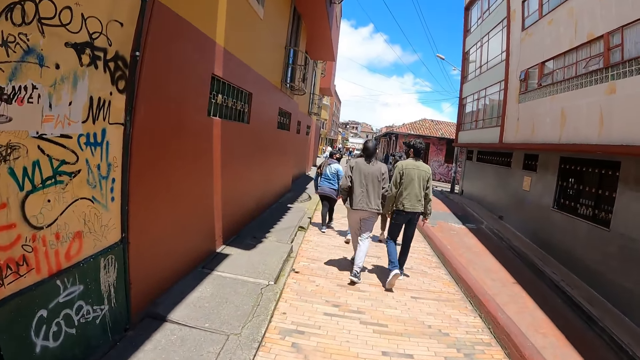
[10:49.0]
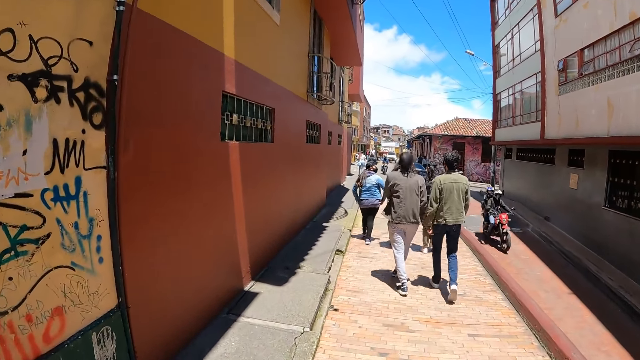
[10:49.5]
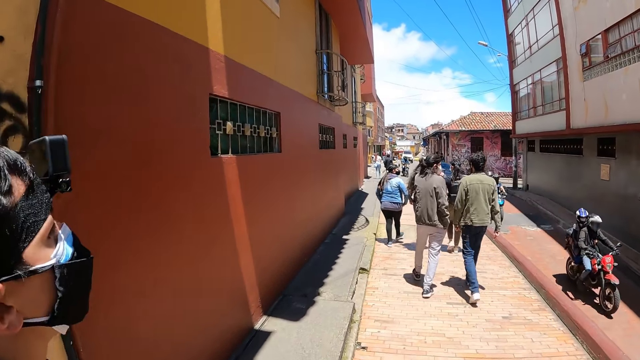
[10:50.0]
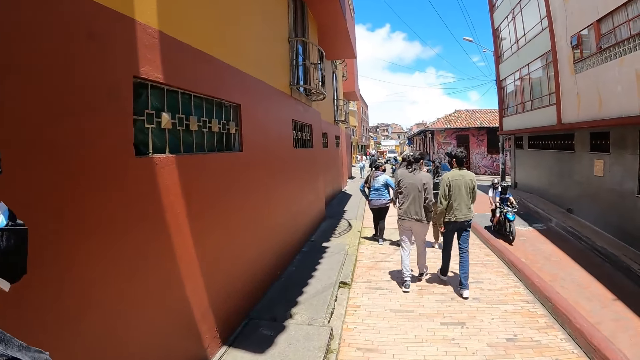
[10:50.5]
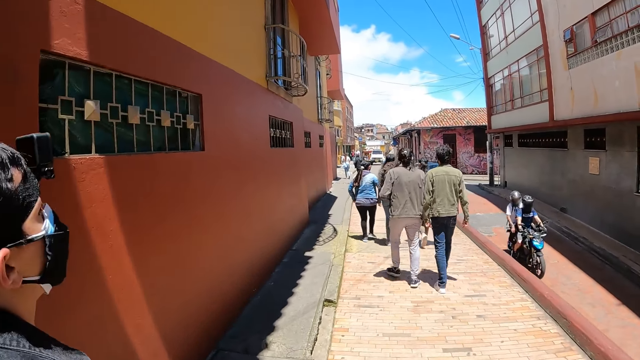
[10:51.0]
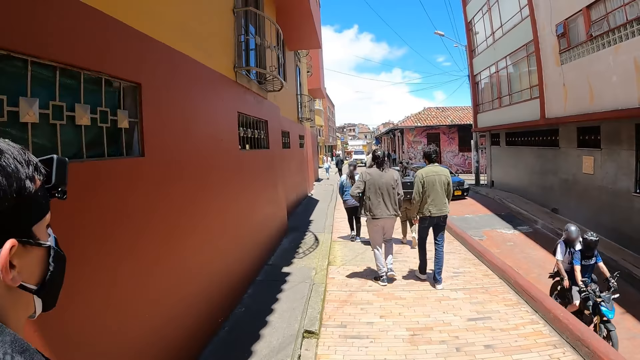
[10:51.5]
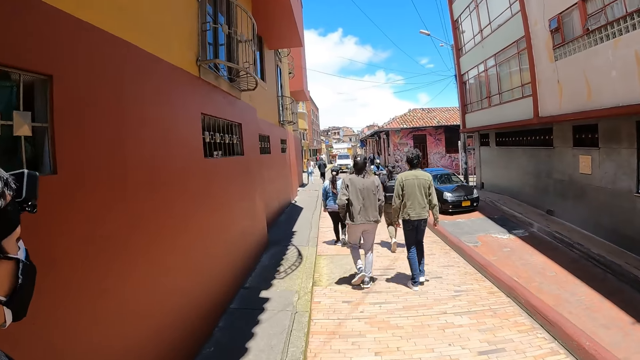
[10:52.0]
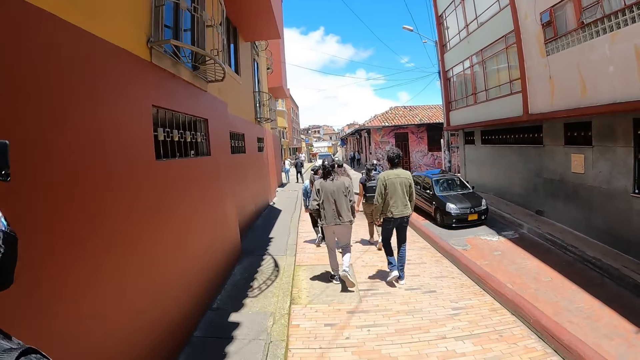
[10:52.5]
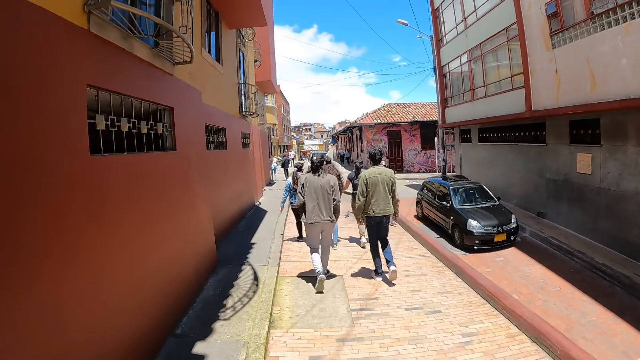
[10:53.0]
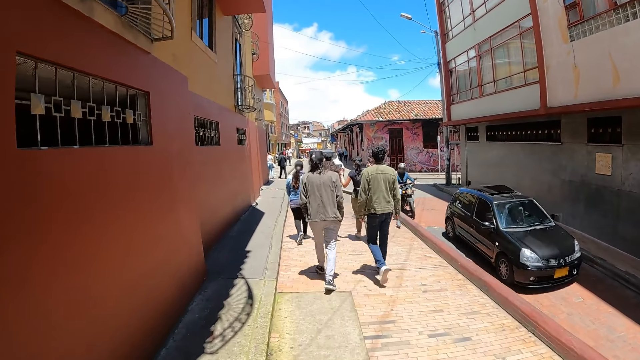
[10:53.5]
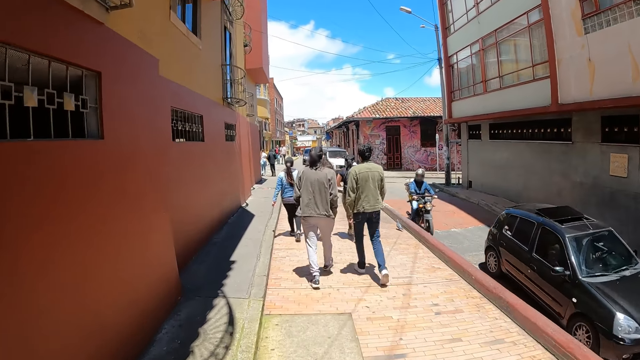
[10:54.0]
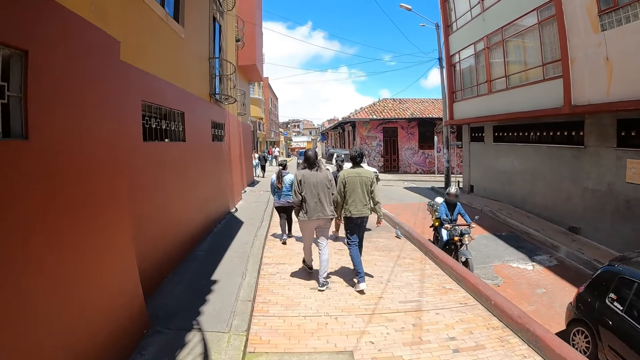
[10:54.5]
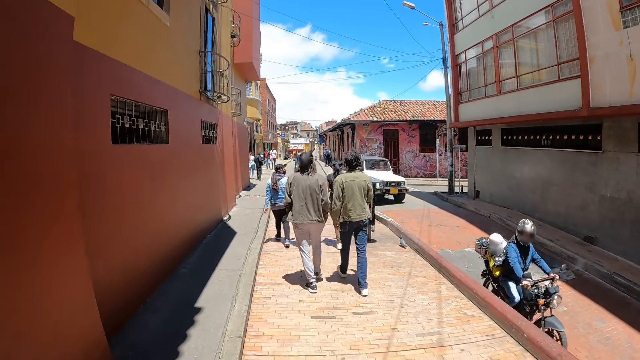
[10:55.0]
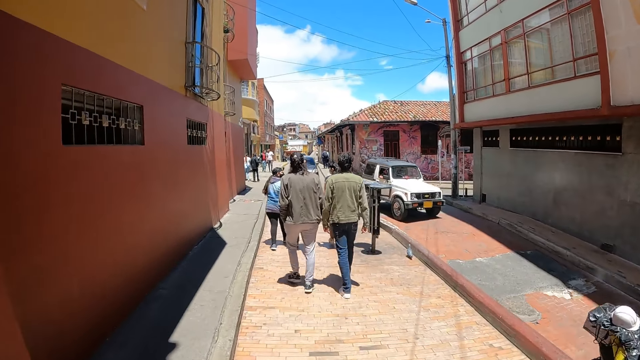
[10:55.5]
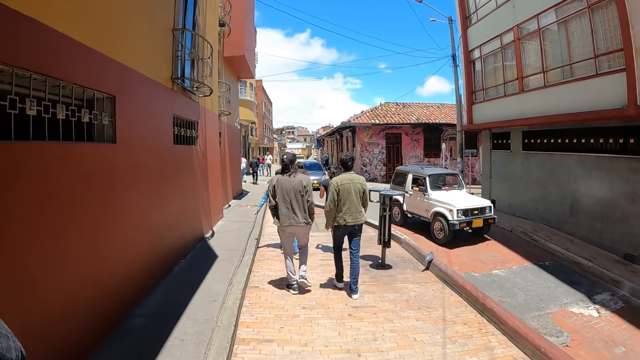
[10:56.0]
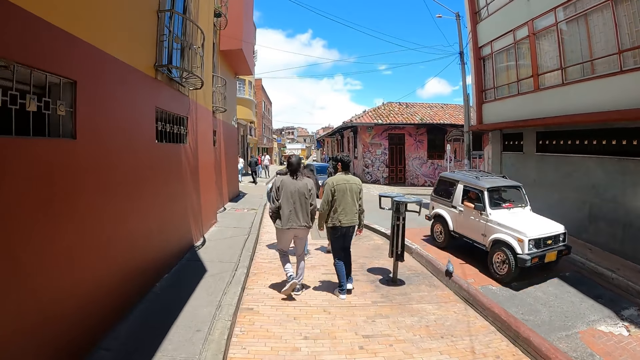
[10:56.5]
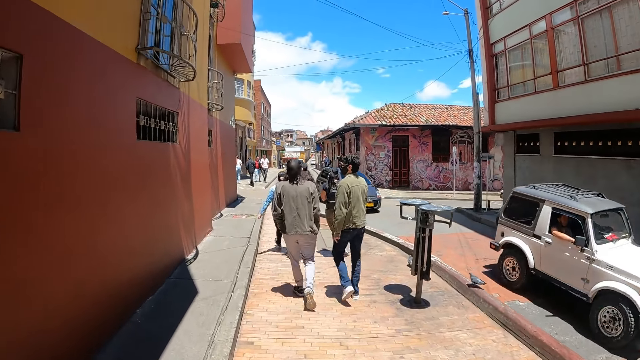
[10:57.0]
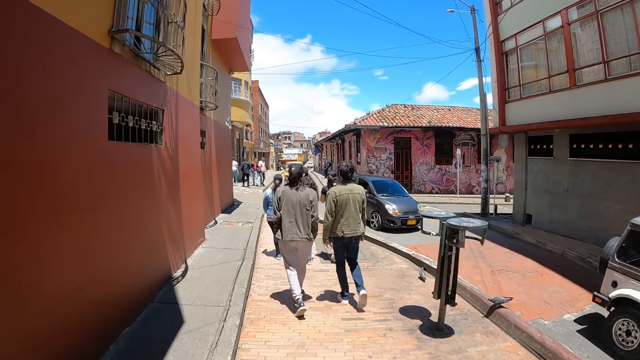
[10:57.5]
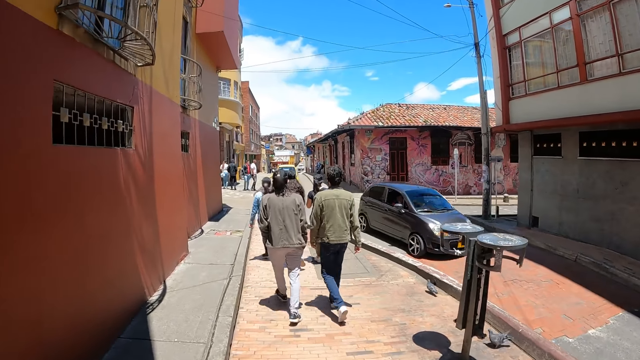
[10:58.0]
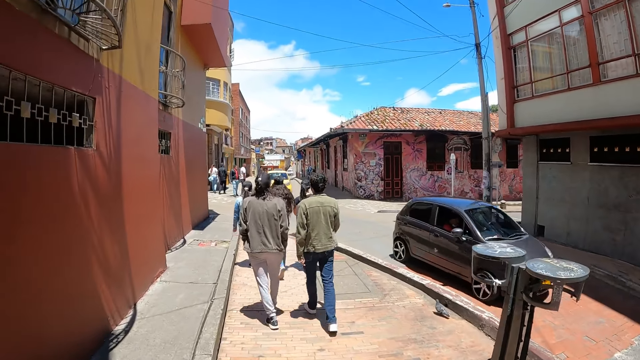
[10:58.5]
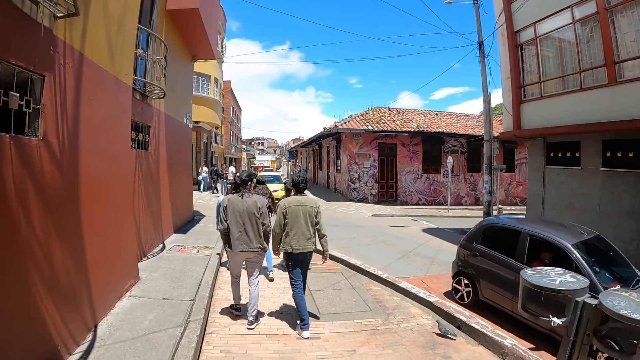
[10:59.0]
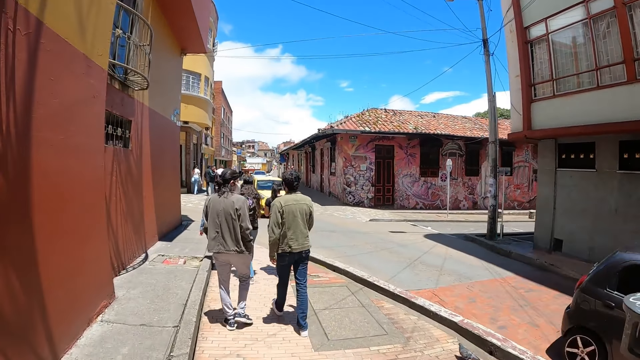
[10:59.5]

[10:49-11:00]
A man walks on the path.

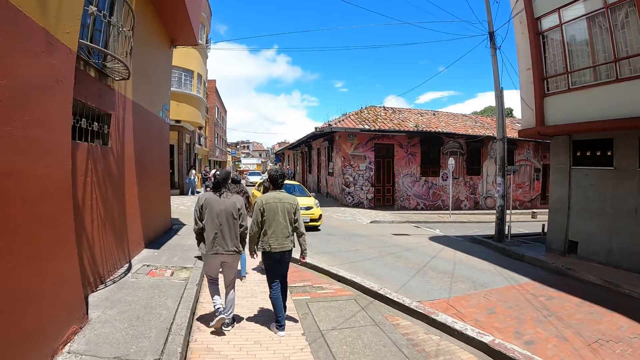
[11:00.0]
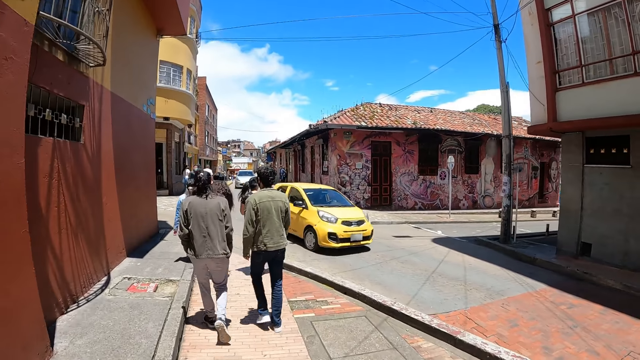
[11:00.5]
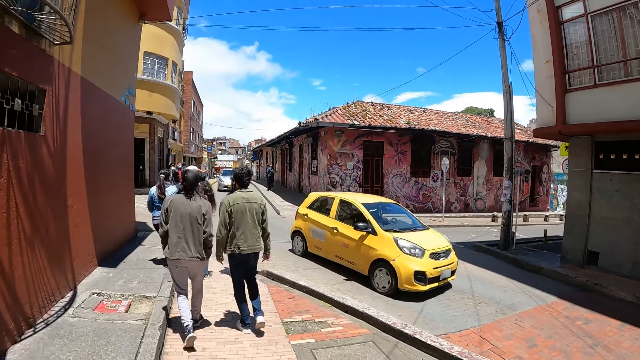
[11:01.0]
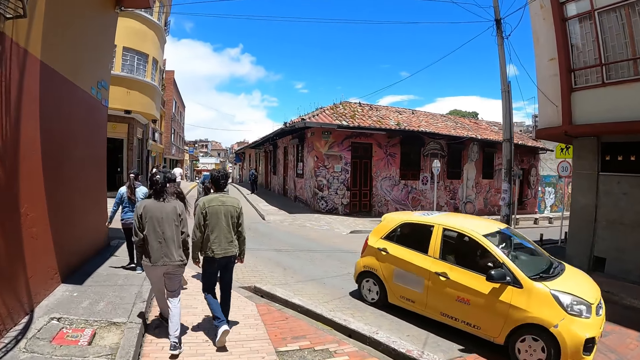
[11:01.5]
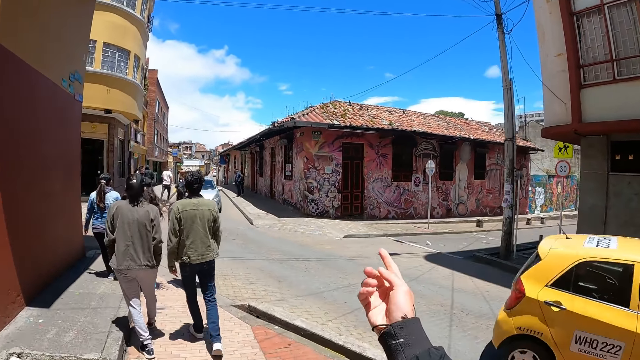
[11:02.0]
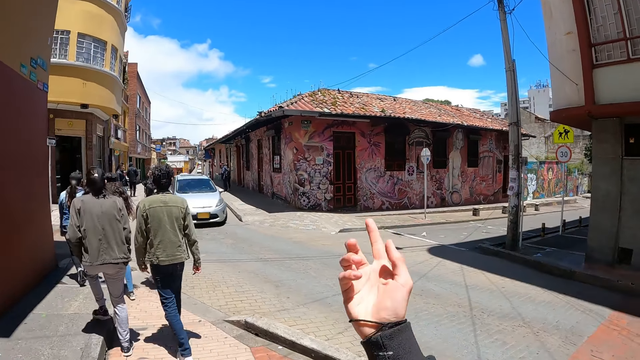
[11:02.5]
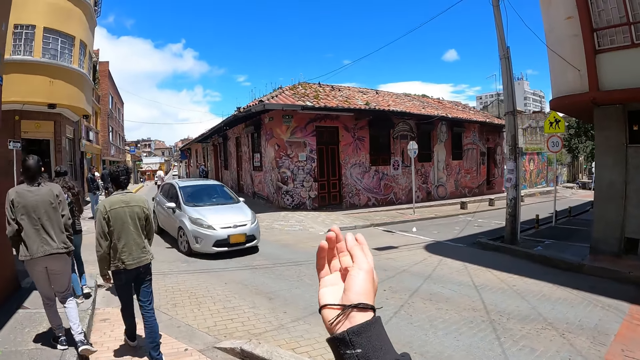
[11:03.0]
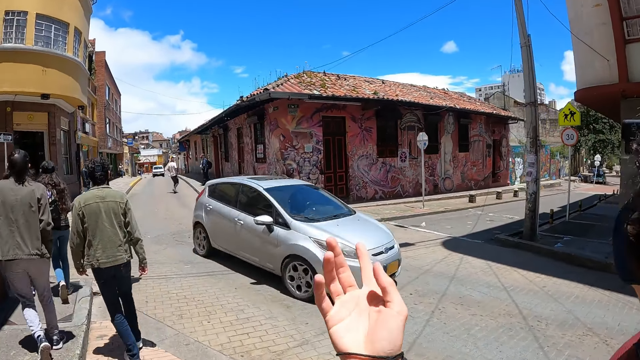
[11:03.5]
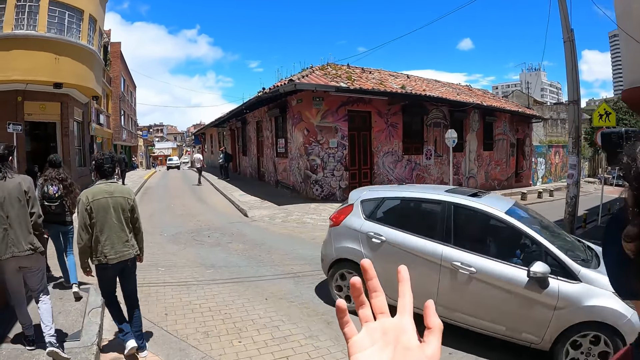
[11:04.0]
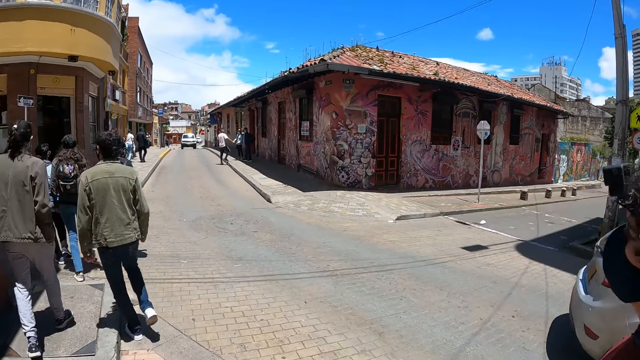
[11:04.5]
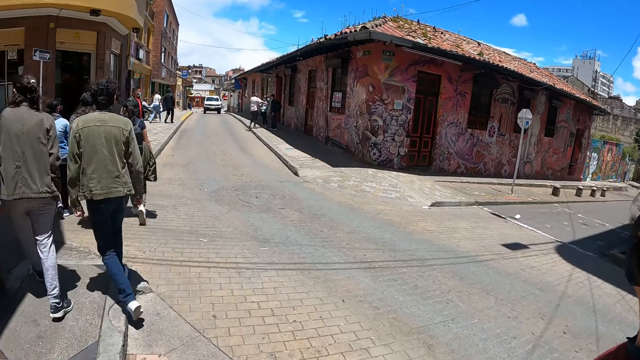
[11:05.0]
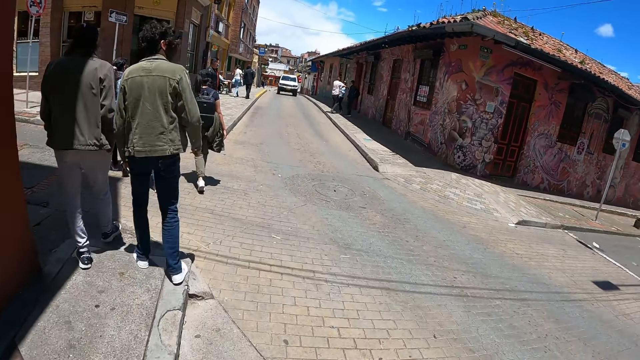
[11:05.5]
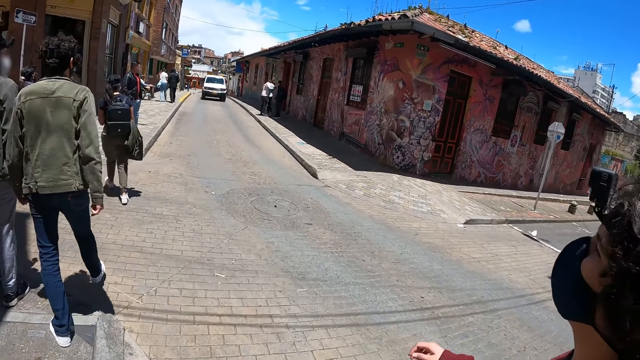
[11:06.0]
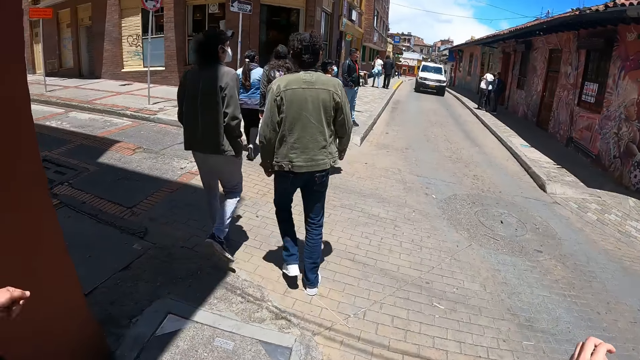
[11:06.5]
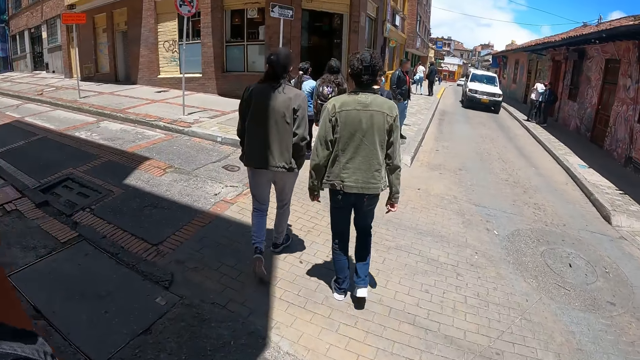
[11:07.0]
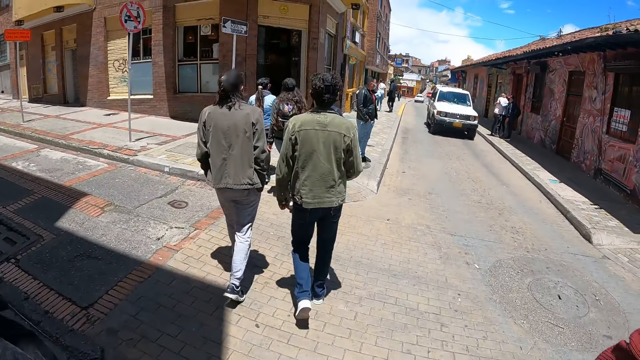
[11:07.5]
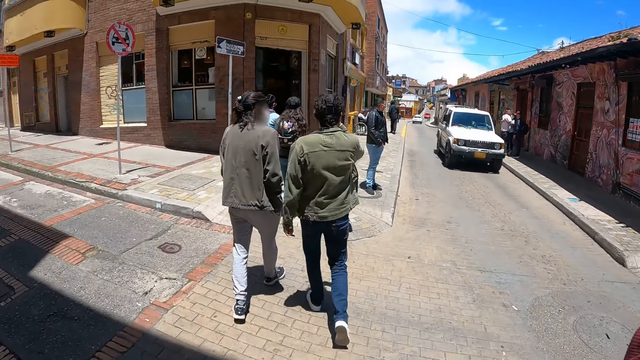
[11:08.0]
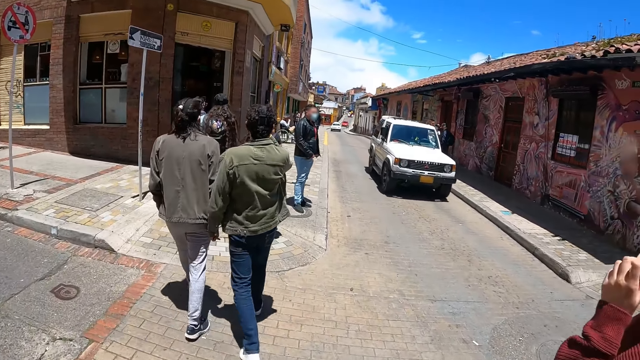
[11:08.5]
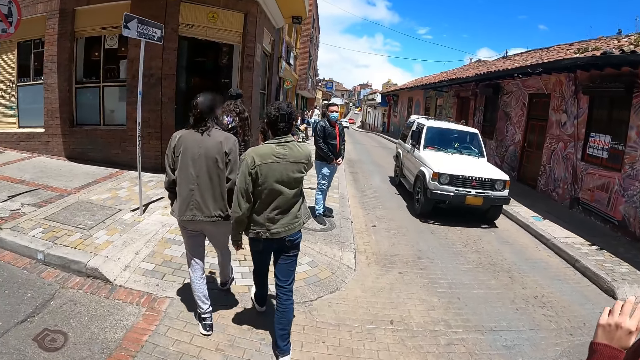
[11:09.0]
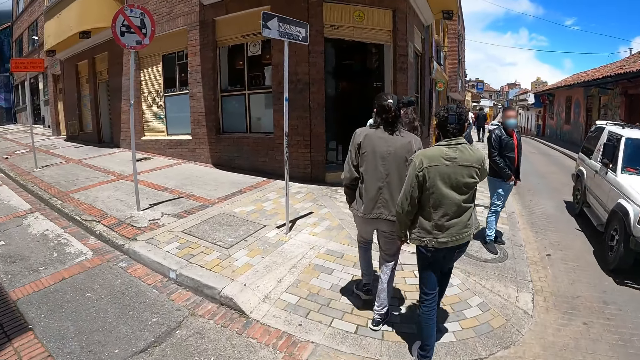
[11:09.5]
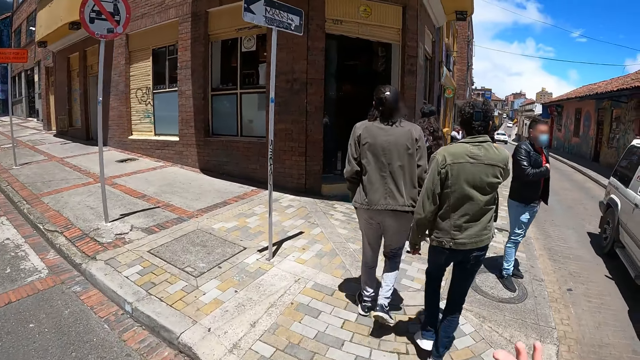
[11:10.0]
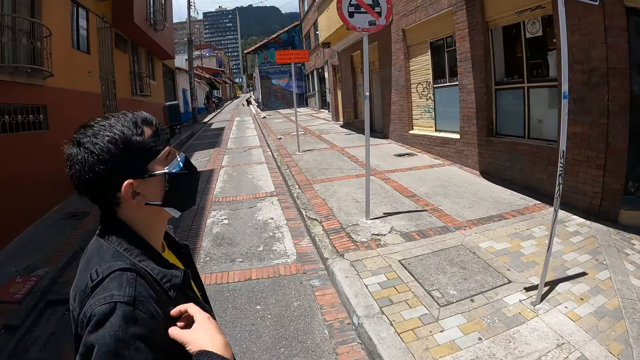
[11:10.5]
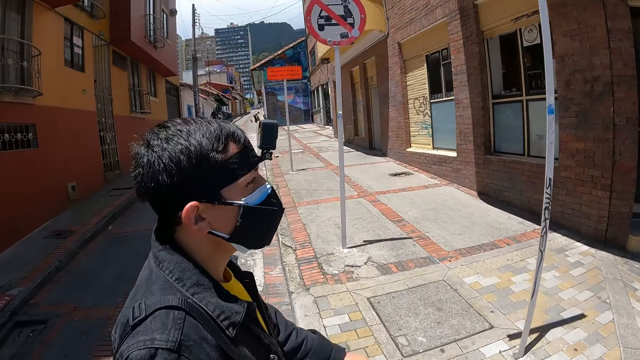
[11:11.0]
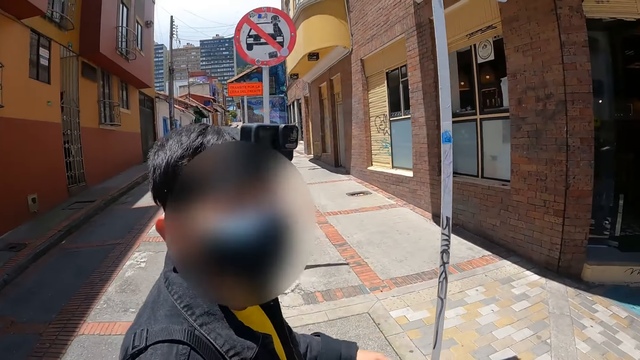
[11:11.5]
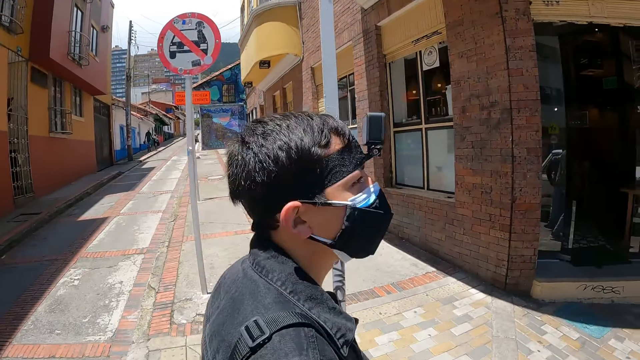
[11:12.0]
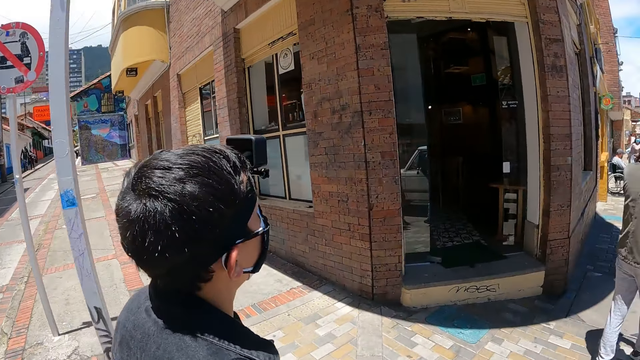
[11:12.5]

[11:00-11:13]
The camera wearer gestures his hand. He walks along the path. He looks at a man. The man gestures his hand to the camera wearer. The man walks along the path.
